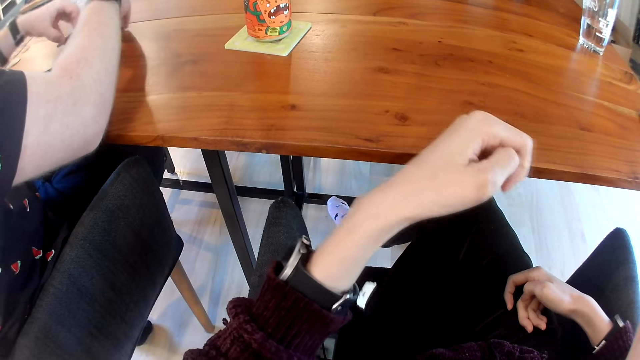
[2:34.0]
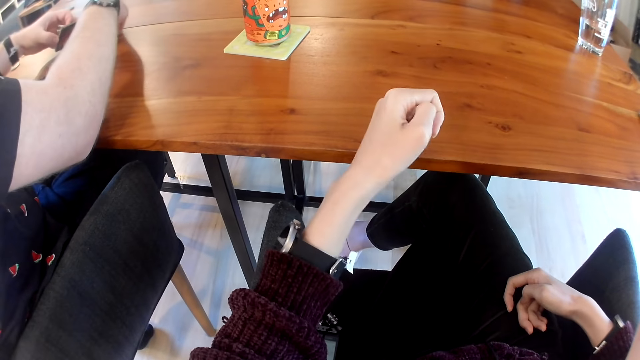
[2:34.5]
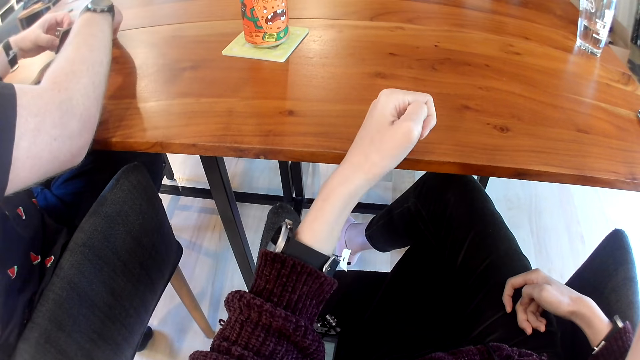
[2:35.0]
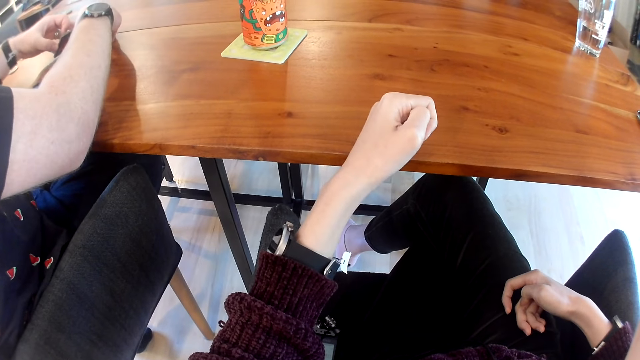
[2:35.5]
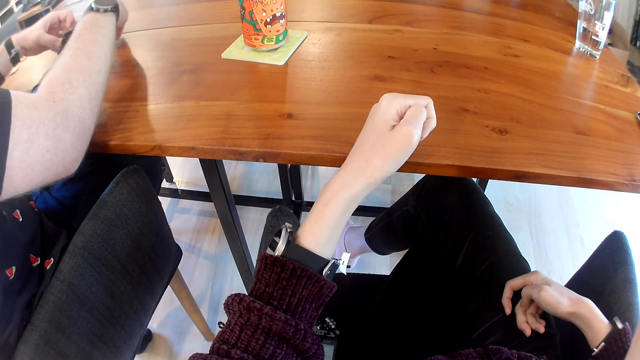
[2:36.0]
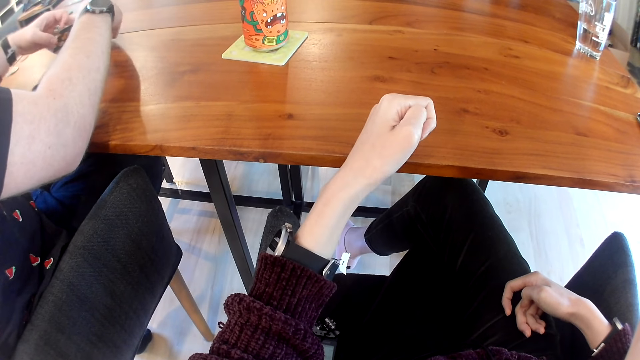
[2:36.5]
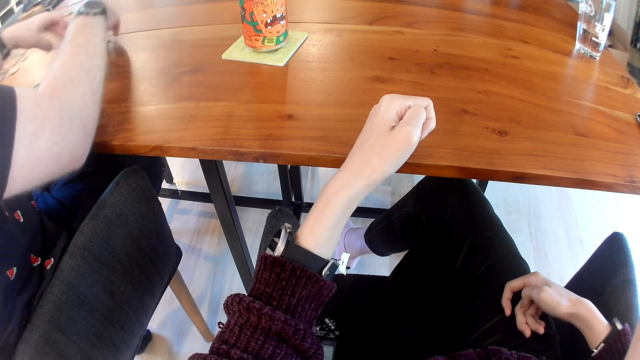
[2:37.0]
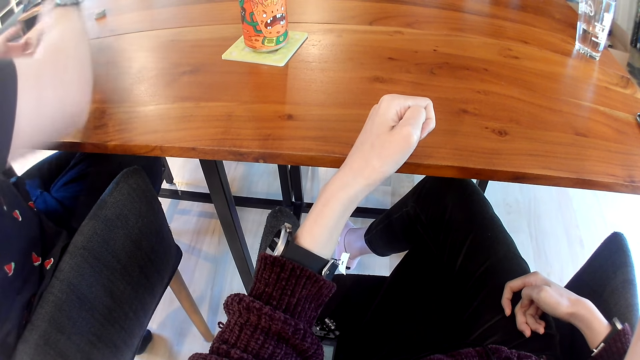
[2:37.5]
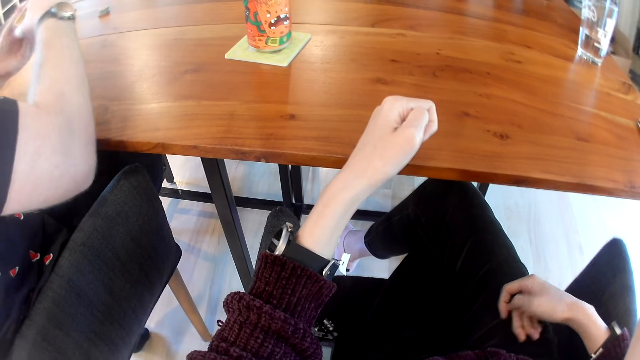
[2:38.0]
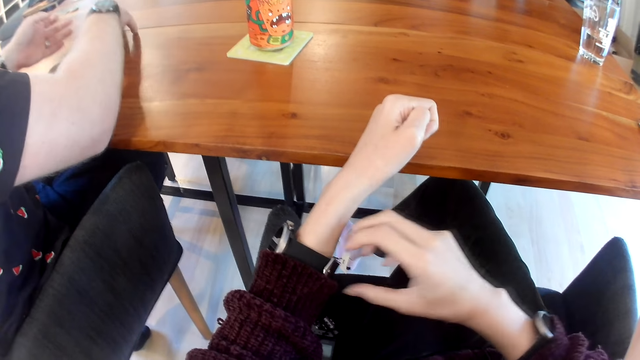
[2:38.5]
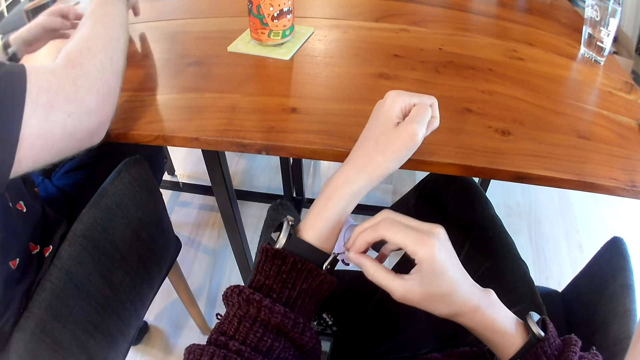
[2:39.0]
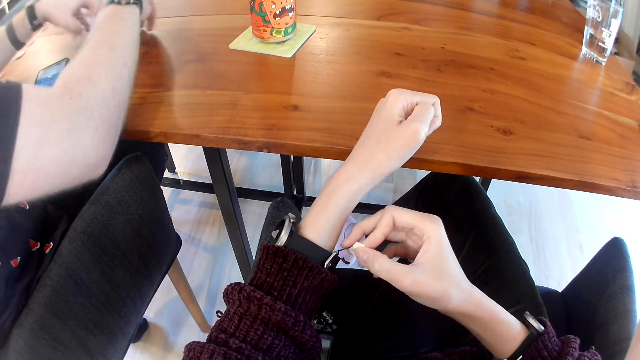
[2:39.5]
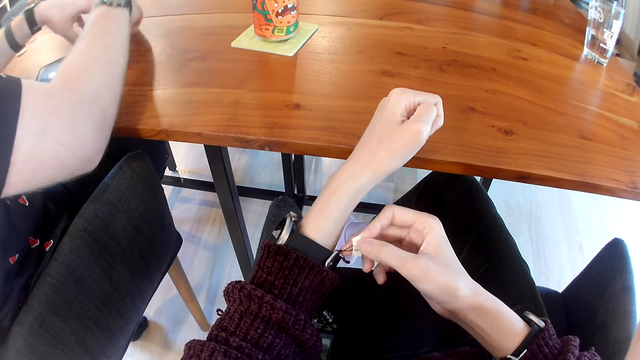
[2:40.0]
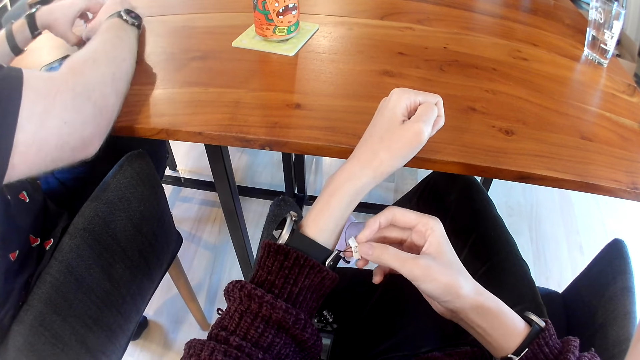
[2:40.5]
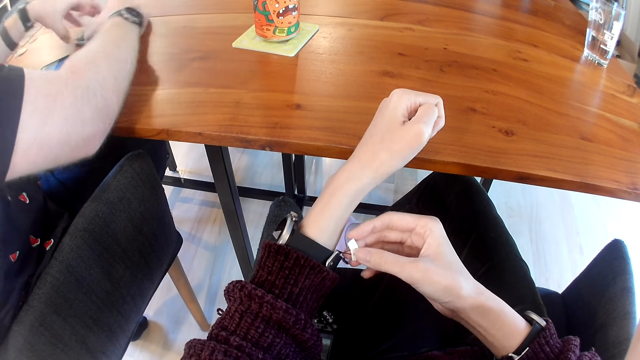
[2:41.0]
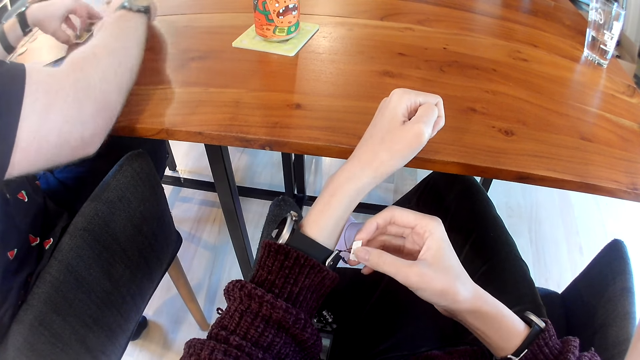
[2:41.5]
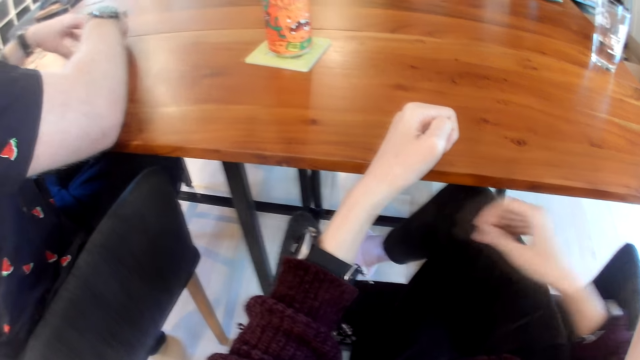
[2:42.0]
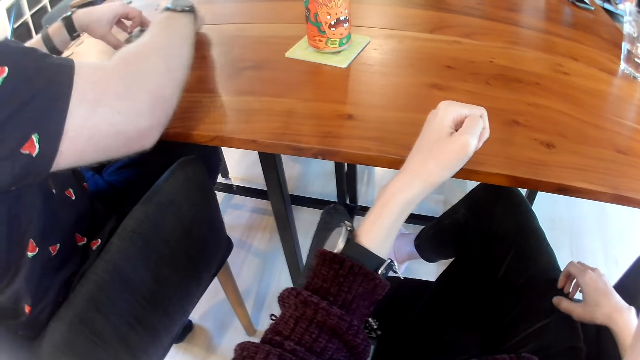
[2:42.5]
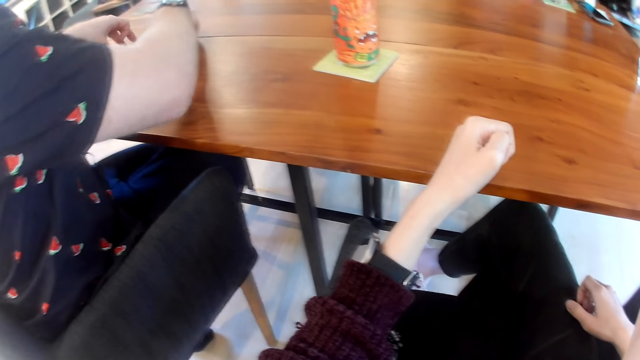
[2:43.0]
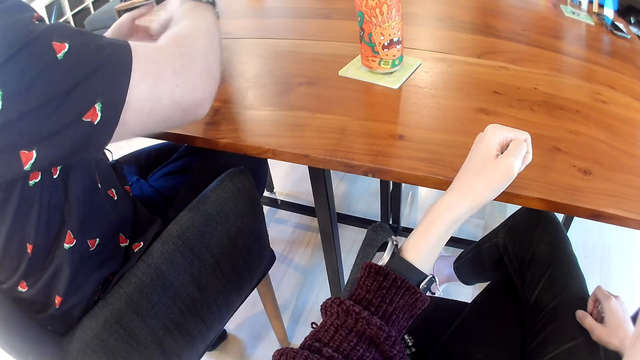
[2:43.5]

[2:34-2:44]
The camera wearer lifts the left hand from the table. They place the left hand on the table. They hold a tag on the watch straps with the right hand. They look at the tag.

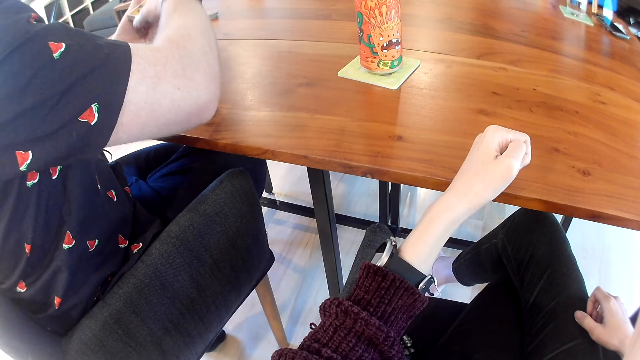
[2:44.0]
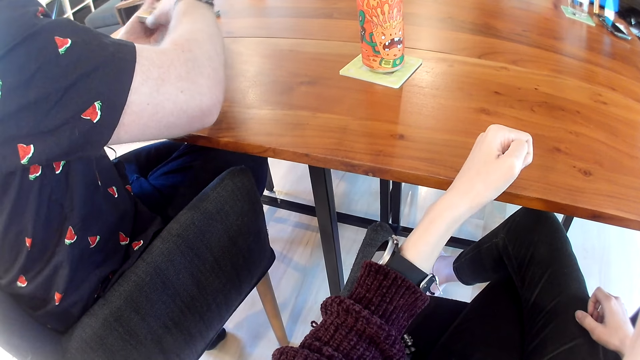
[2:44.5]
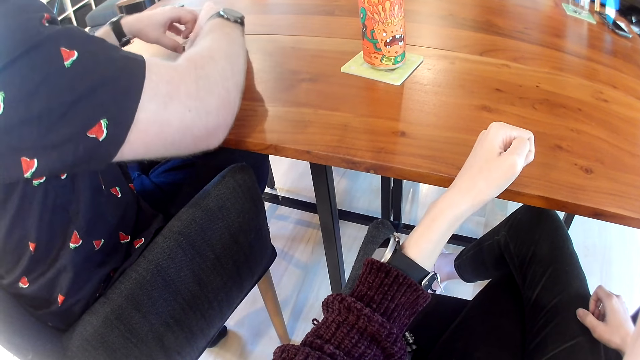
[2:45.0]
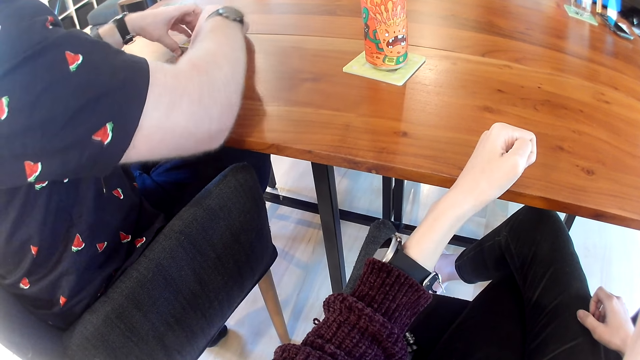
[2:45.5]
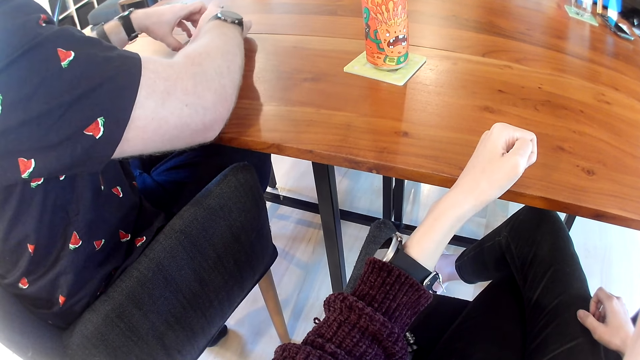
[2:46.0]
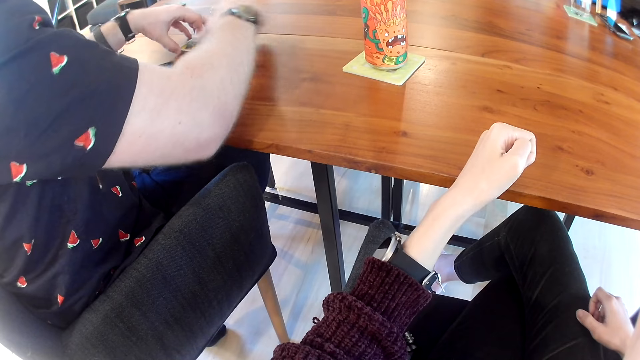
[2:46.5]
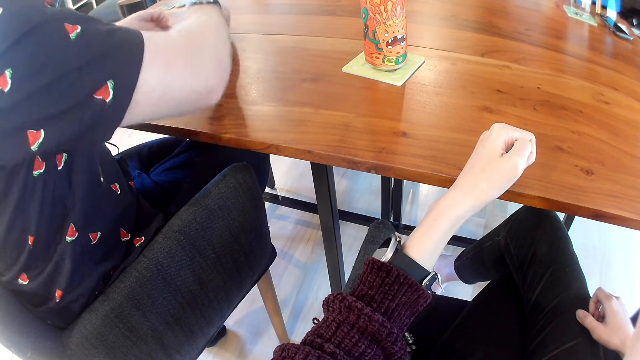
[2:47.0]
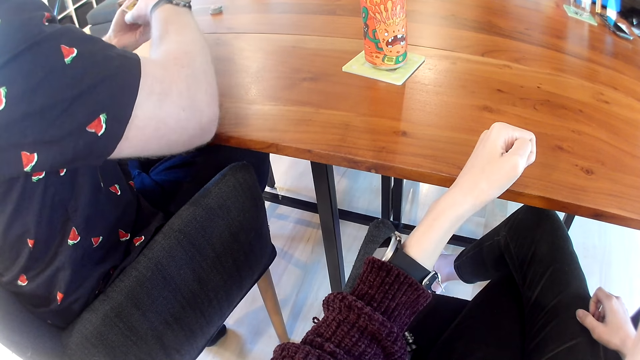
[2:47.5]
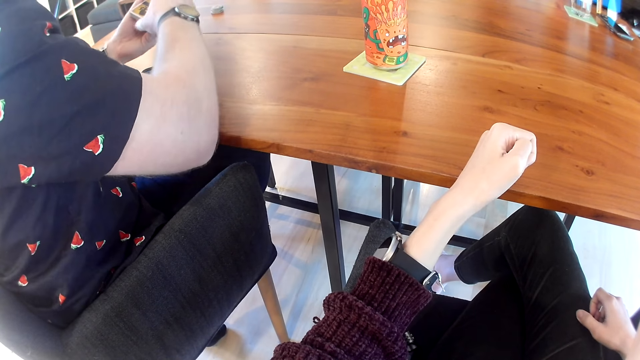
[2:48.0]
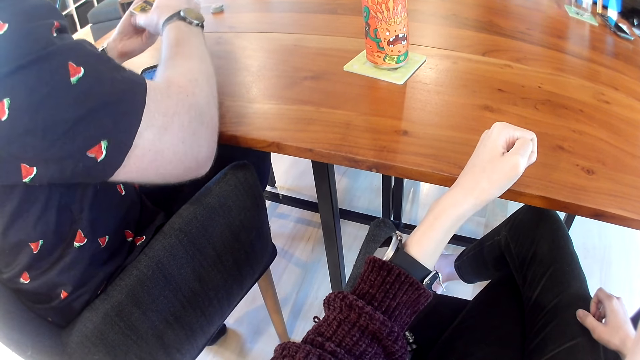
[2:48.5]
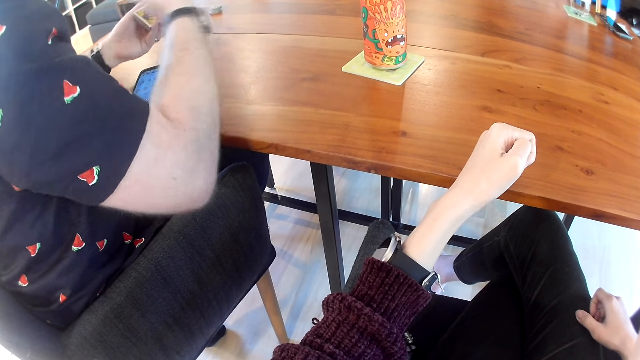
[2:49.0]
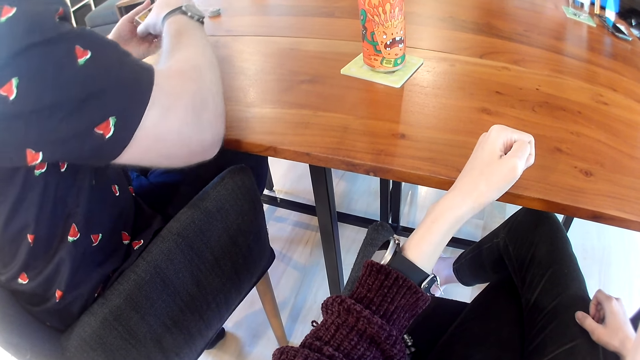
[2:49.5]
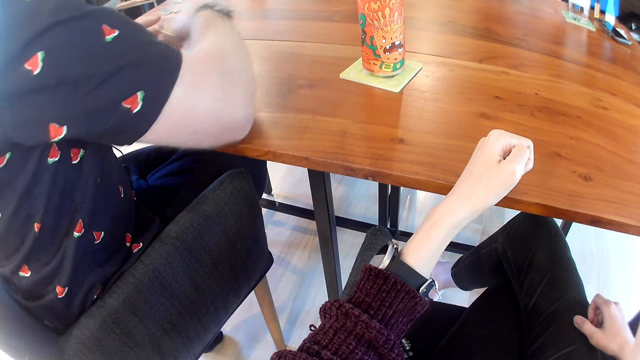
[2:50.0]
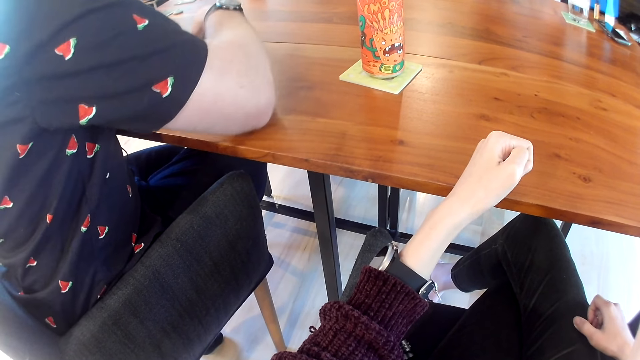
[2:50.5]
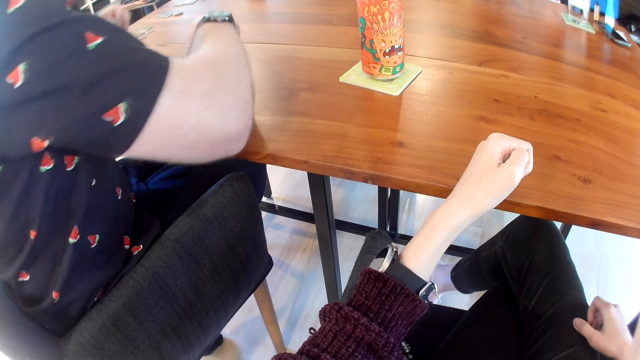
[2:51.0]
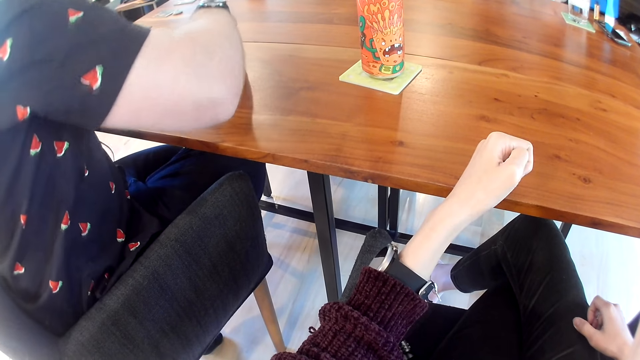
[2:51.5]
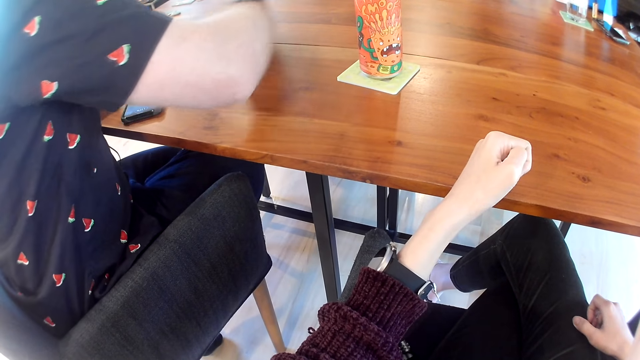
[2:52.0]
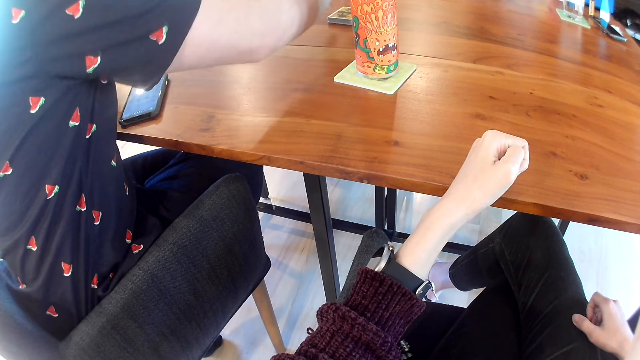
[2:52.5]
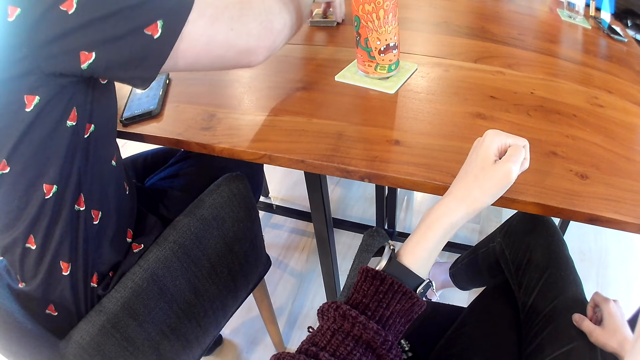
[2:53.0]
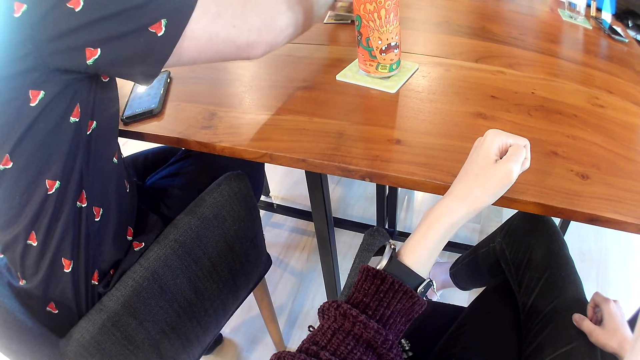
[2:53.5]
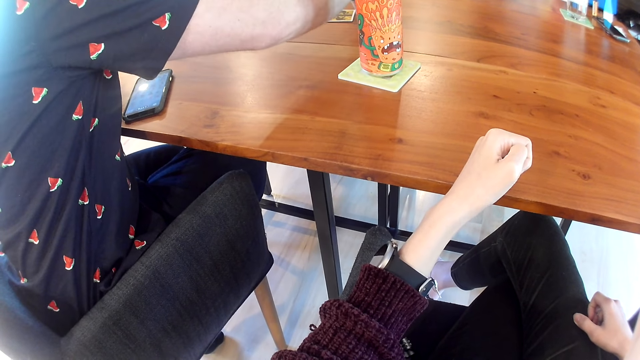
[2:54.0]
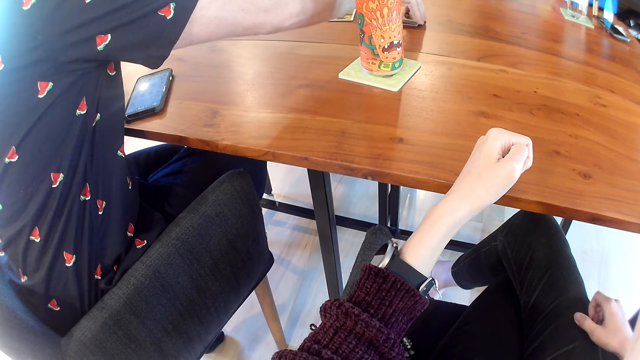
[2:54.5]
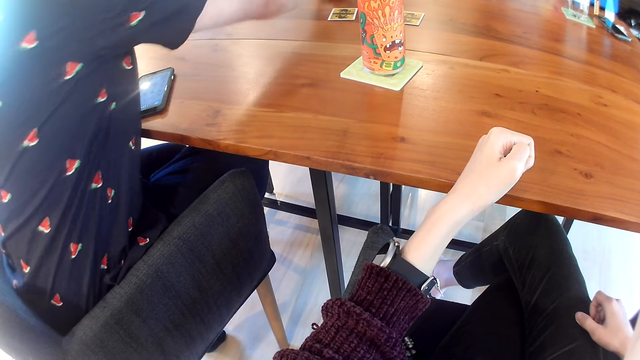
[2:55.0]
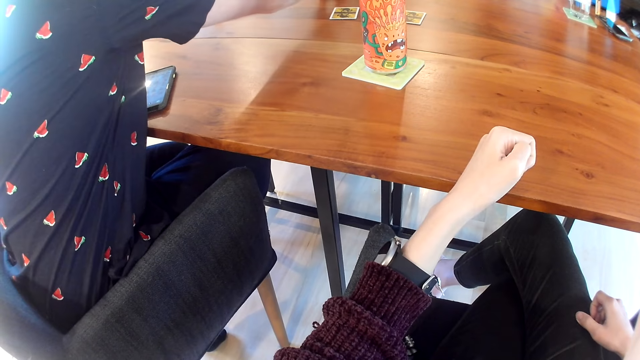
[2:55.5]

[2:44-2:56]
The camera wearer looks at a man. They look at the cards with the man. The man drops some cards with his right hand on the table. He shares the cards with his right hand. The camera wearer looks at the cards on the table.
